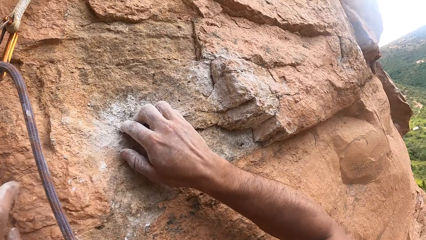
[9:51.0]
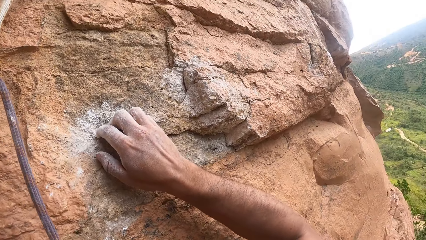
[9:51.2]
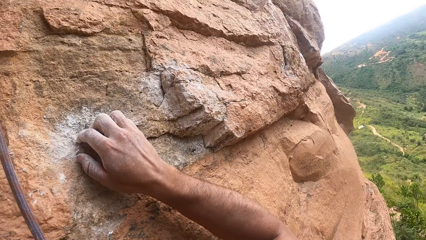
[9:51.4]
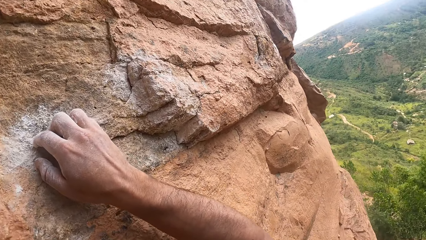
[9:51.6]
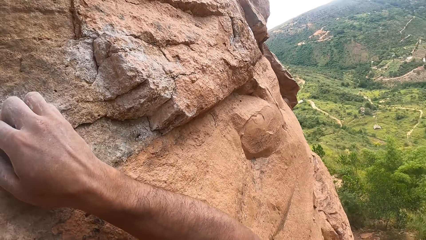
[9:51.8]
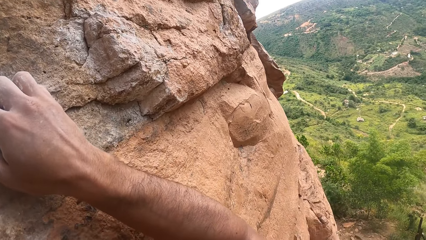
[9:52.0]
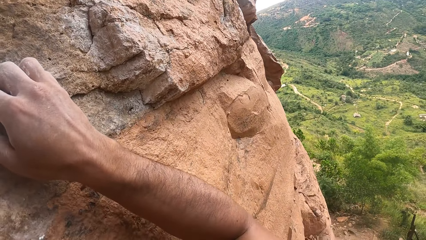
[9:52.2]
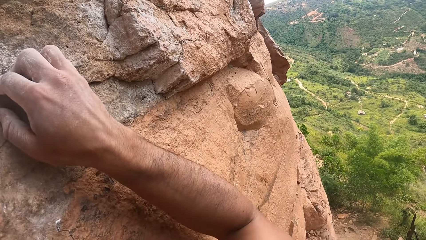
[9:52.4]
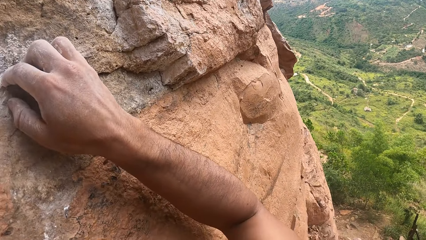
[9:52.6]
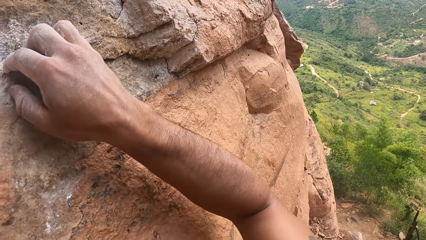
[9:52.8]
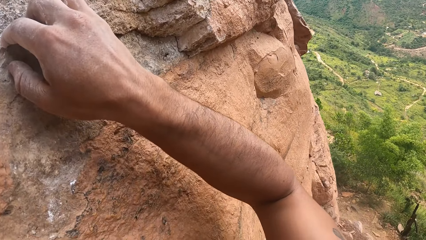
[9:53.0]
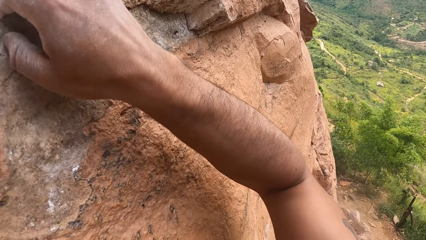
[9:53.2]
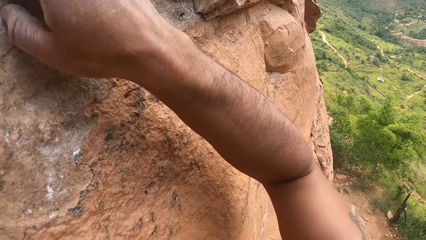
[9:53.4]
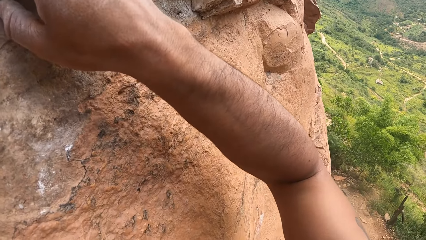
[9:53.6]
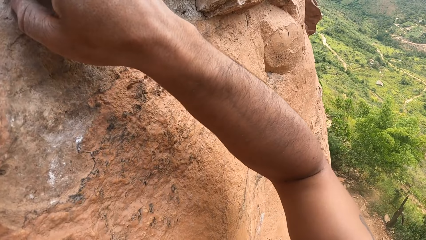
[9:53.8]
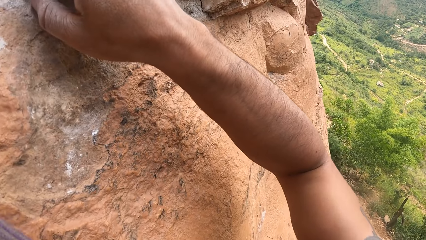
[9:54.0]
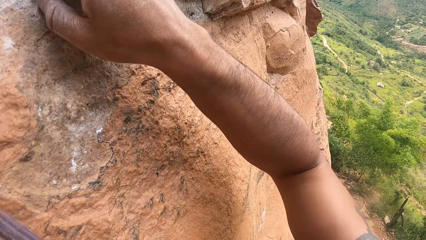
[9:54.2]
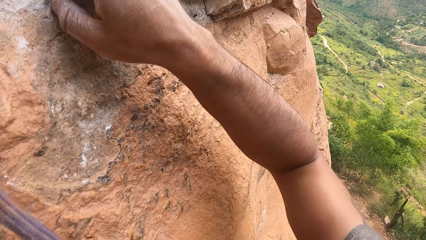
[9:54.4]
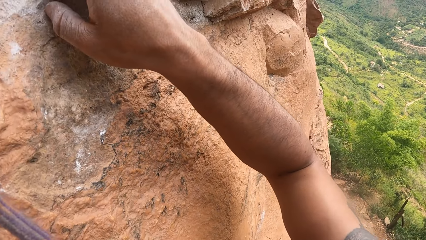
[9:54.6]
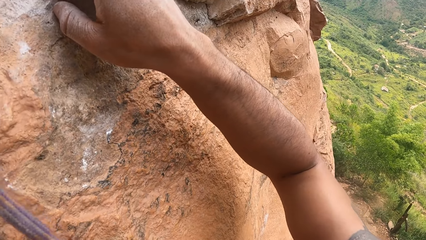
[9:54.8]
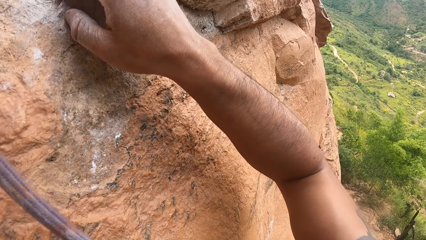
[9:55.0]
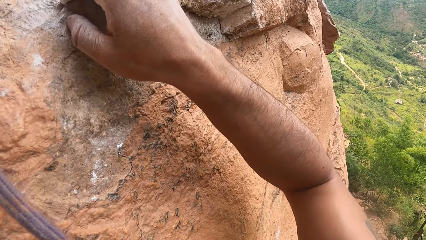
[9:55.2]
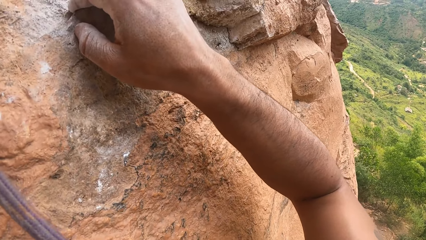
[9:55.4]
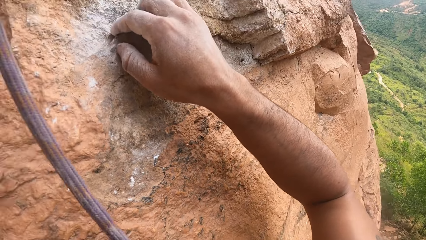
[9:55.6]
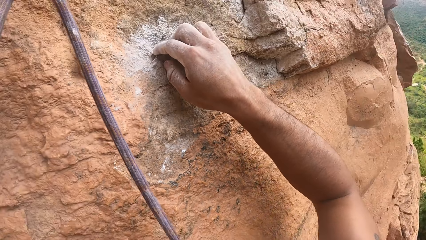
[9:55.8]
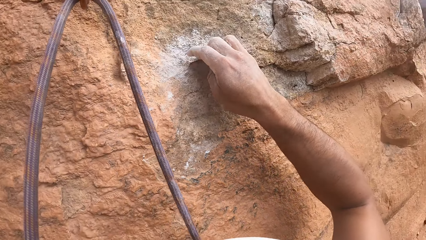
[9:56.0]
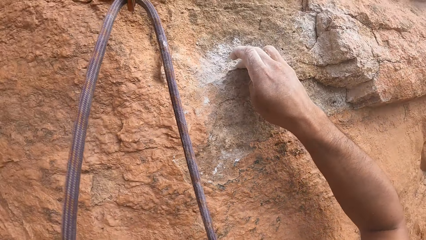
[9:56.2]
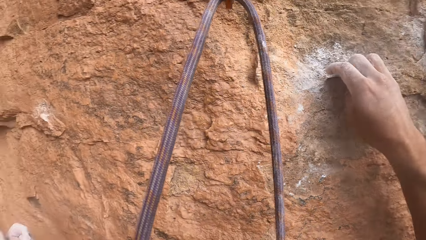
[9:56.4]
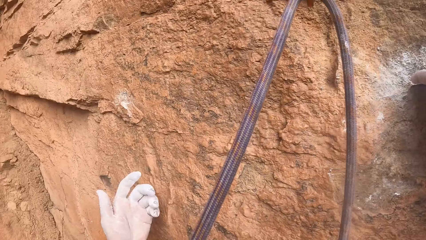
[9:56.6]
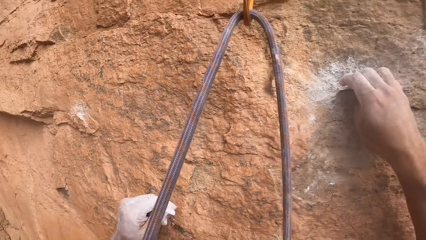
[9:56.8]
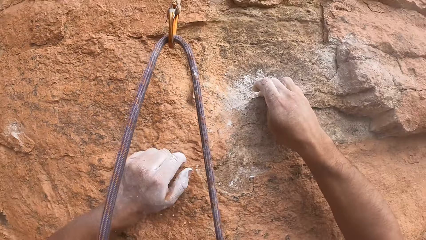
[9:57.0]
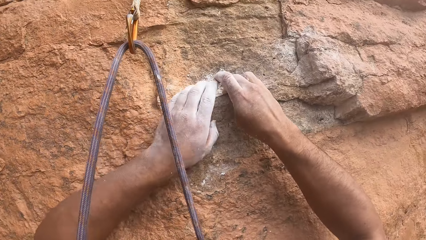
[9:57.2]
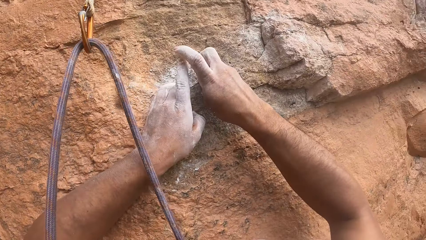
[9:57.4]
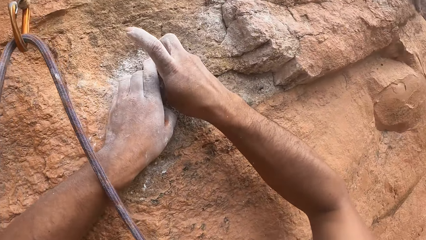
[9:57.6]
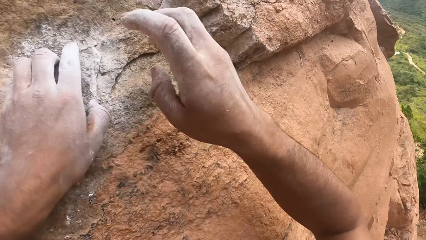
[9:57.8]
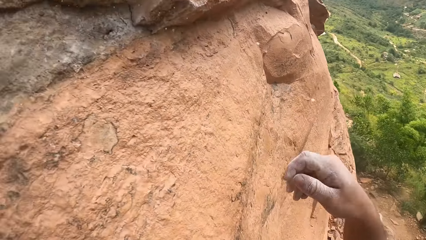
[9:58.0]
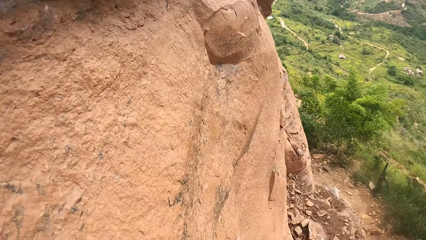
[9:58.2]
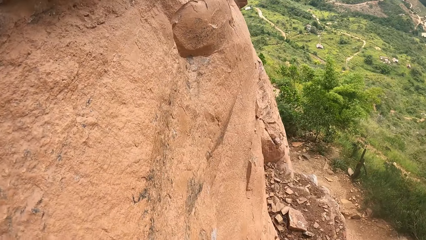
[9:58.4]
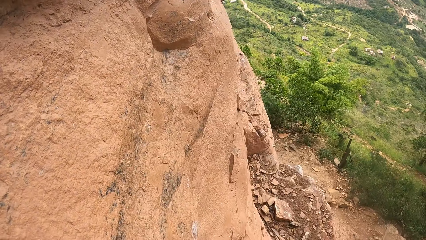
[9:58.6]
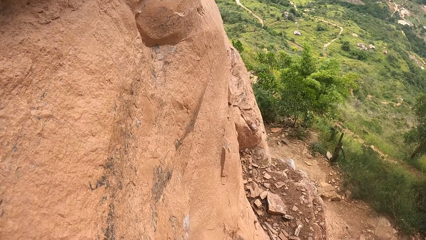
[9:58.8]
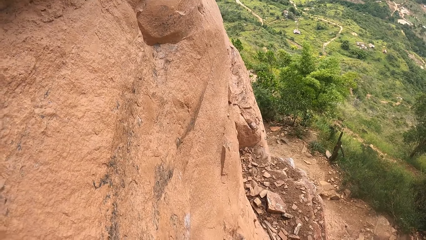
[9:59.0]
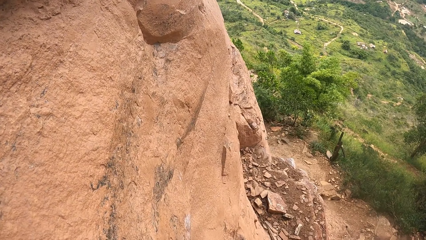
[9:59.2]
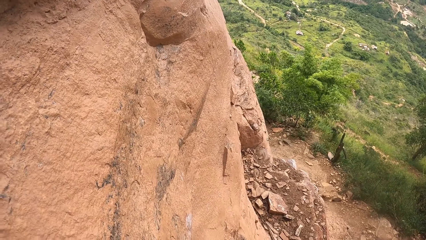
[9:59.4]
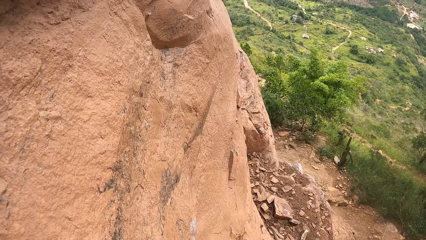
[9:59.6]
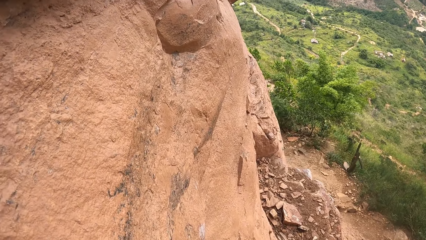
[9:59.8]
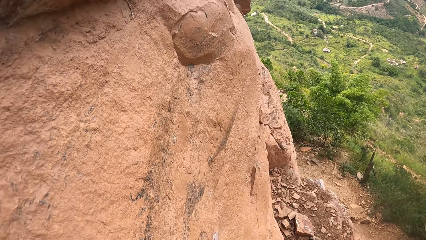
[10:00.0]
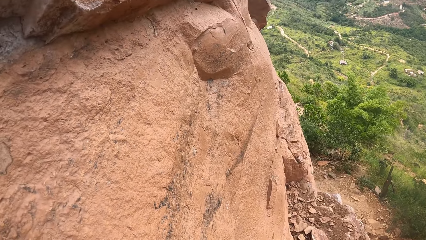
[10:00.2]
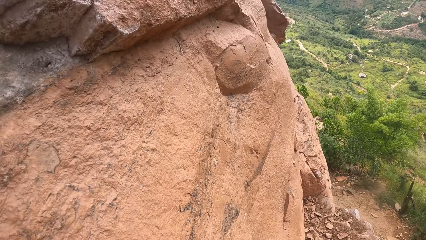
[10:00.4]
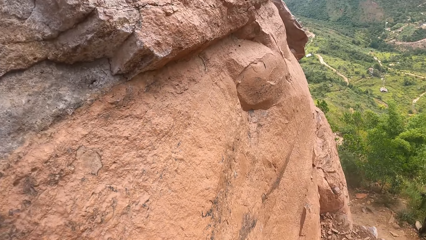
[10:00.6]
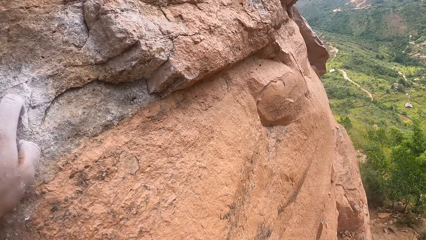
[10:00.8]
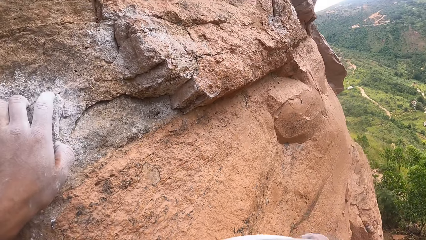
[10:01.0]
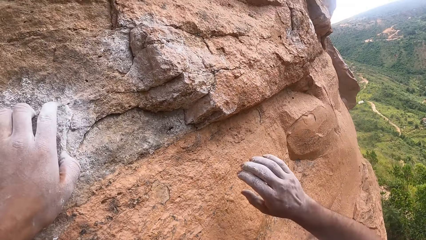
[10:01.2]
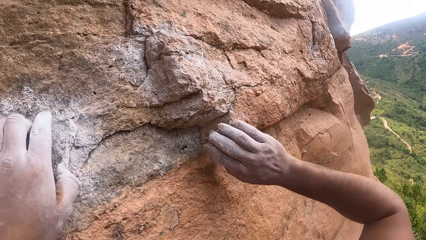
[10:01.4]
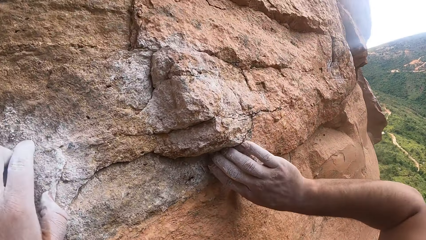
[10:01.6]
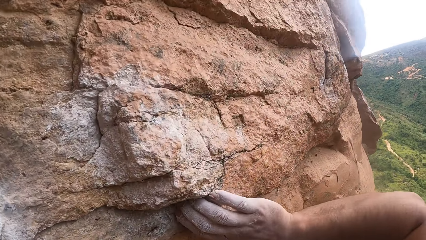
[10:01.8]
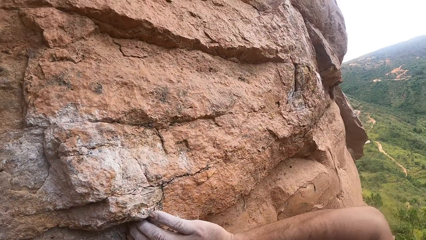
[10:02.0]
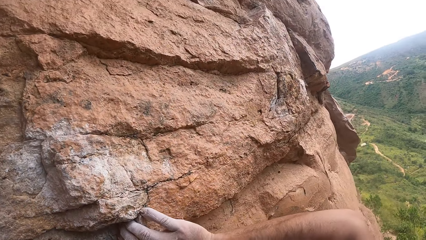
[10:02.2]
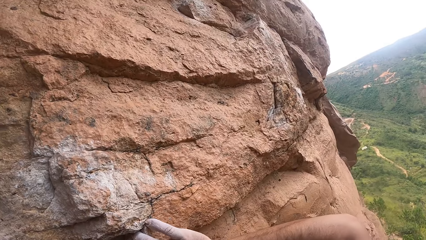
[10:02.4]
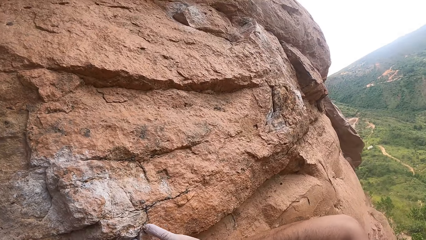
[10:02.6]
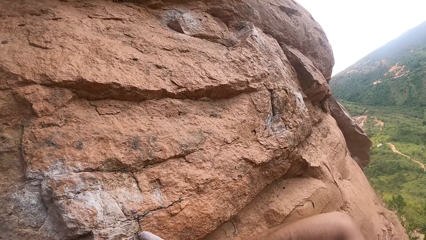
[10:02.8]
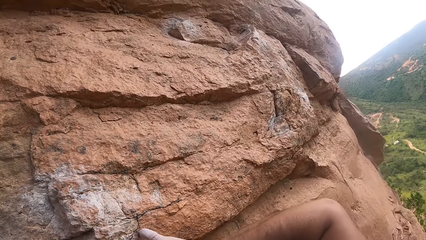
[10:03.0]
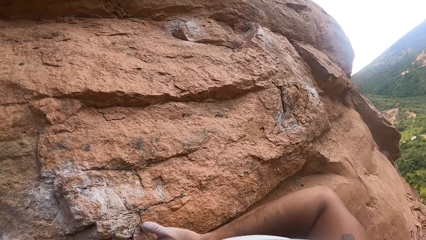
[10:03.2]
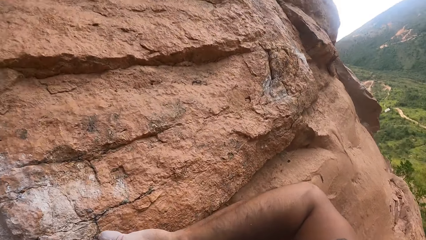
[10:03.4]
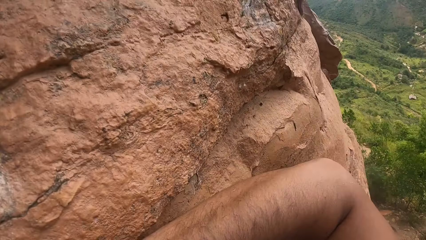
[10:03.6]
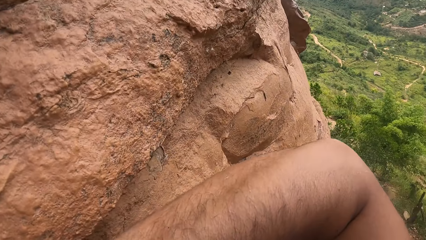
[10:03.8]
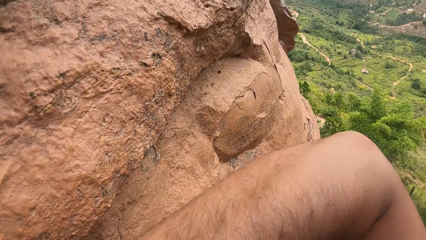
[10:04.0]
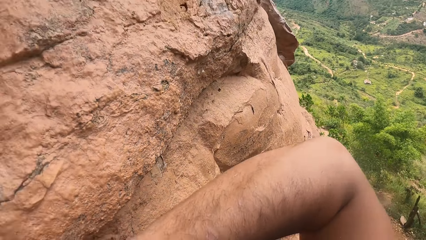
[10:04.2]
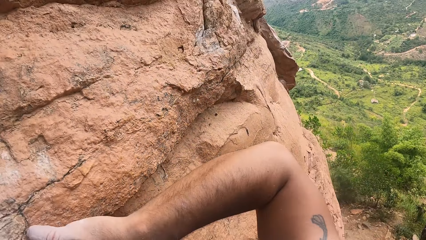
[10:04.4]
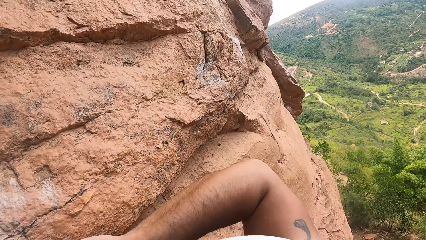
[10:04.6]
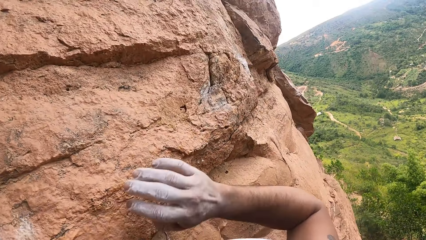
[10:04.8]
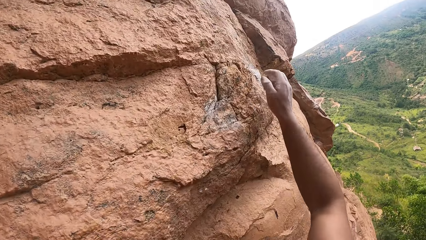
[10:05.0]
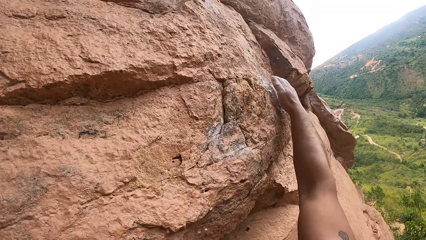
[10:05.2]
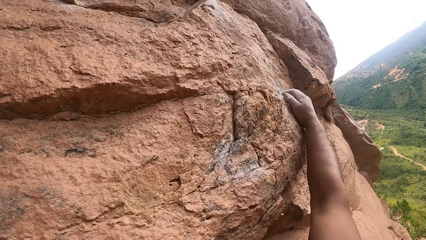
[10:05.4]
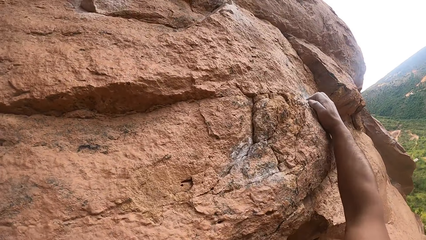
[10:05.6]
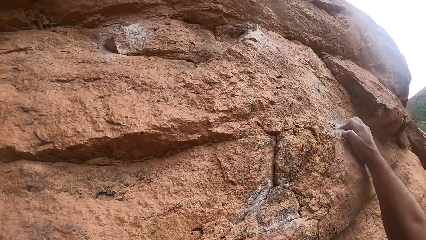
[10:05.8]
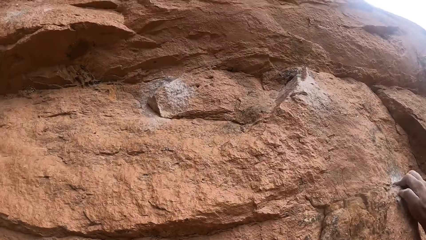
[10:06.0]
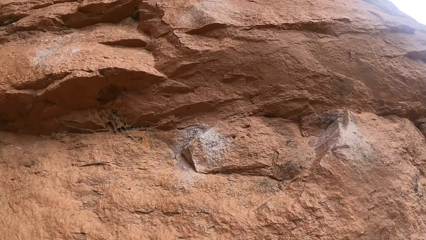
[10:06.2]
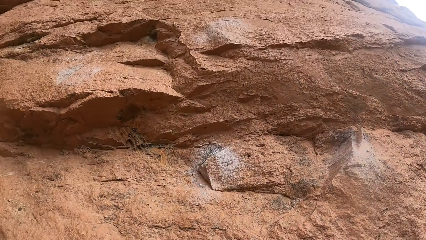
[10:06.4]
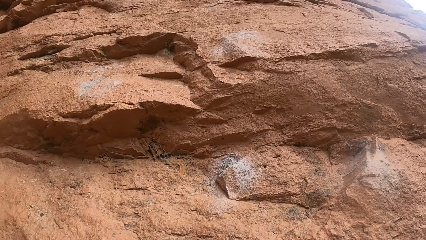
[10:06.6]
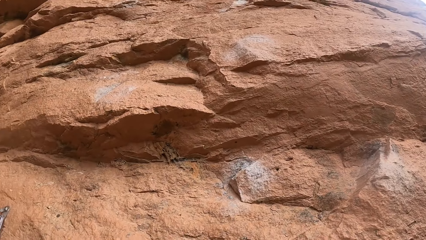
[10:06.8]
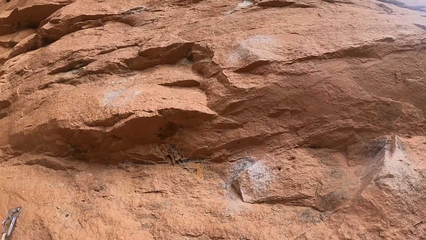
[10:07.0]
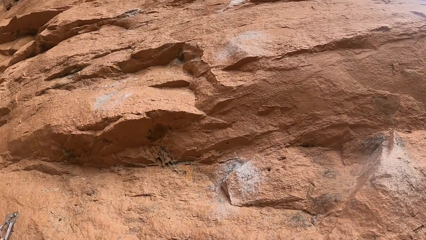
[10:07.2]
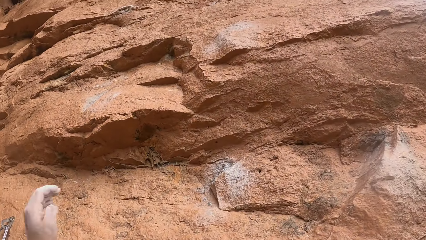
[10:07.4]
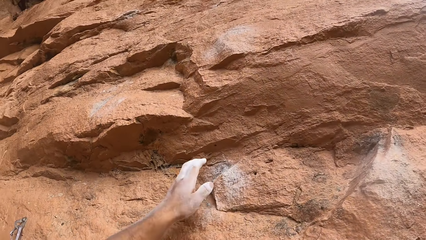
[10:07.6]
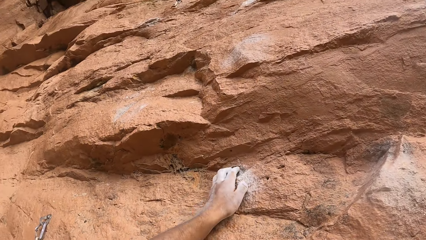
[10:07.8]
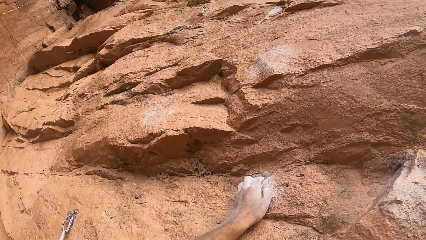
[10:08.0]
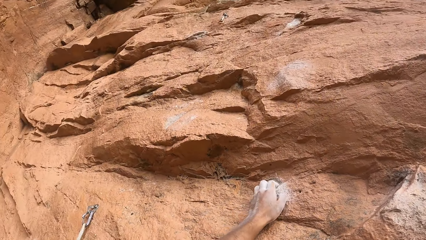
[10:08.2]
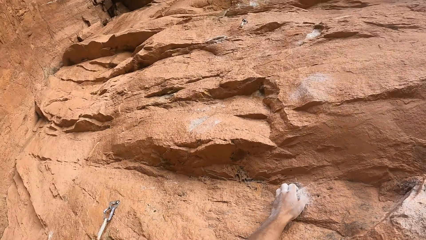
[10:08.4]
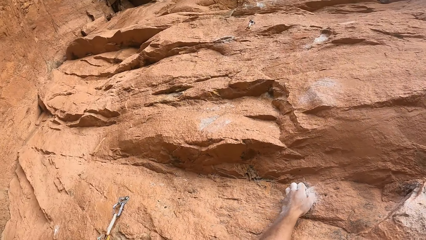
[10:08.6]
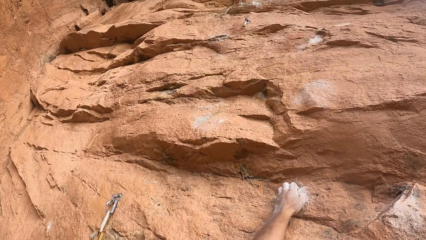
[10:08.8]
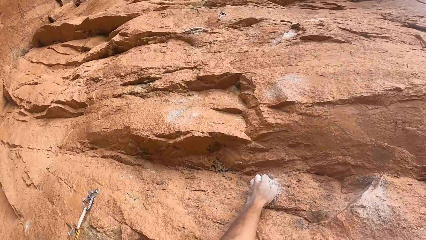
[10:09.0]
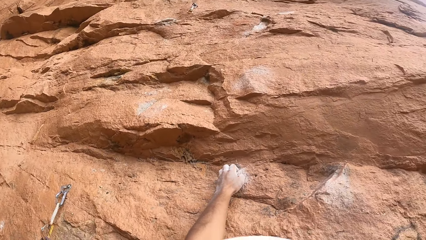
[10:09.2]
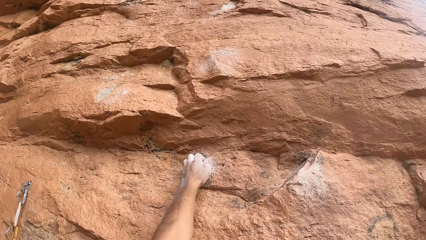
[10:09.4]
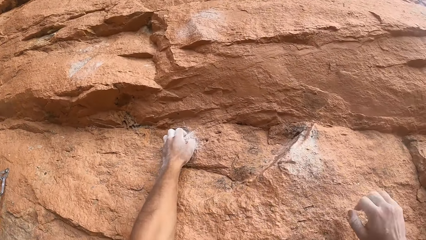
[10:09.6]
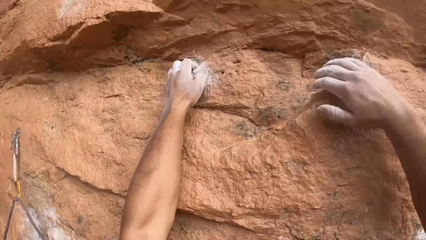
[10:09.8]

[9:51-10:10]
The camera wearer moves both hands on the rock. He drops the left hand. He looks around. He moves both hands on the rock. He touches the rock with his hand. He drops the right hand. He looks around the area. He places the right hand on the rock. He climbs the rock with his hand. He looks around. He moves the right hand on the rock. He moves the left hand on the rock.
